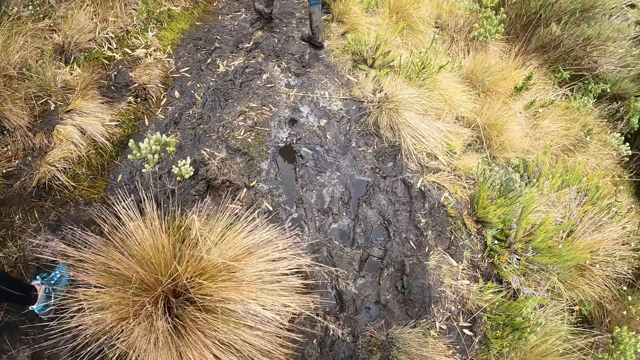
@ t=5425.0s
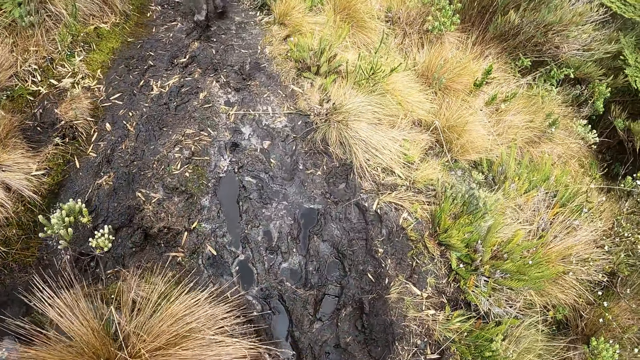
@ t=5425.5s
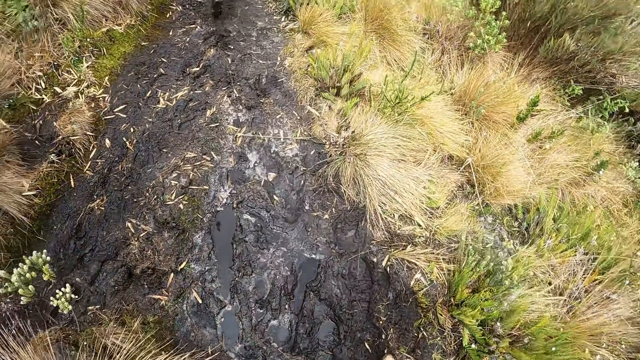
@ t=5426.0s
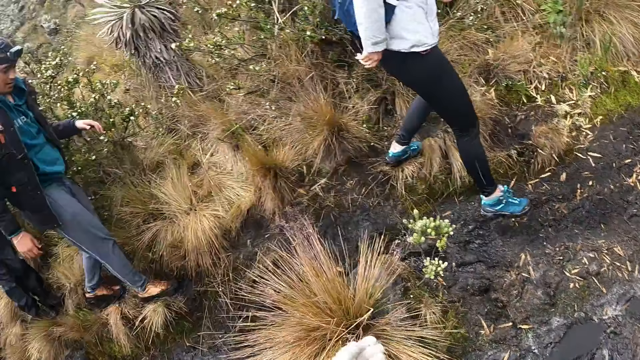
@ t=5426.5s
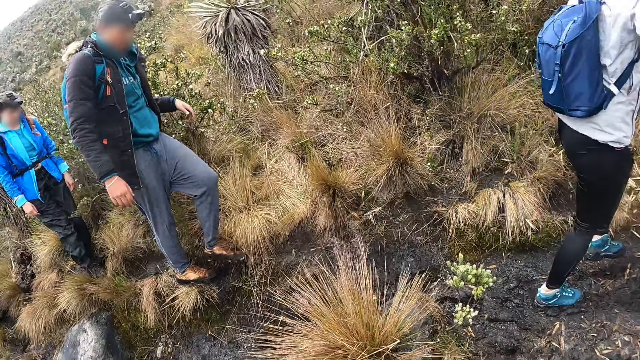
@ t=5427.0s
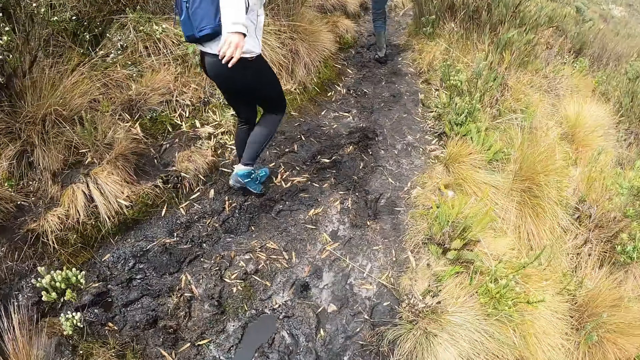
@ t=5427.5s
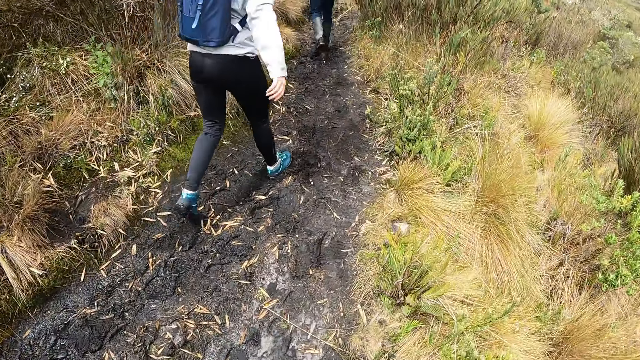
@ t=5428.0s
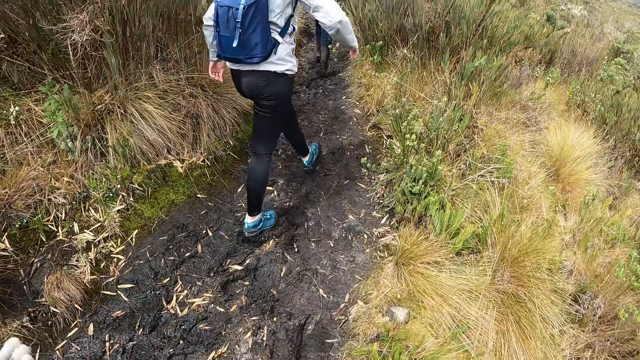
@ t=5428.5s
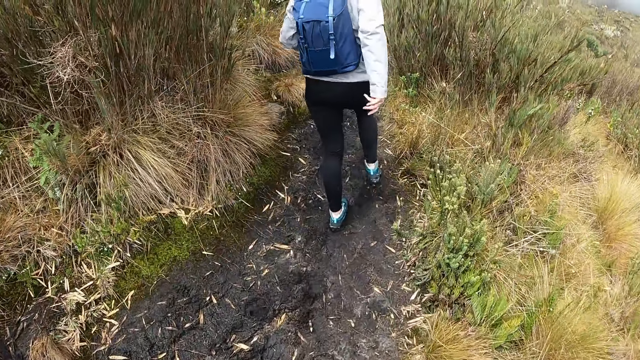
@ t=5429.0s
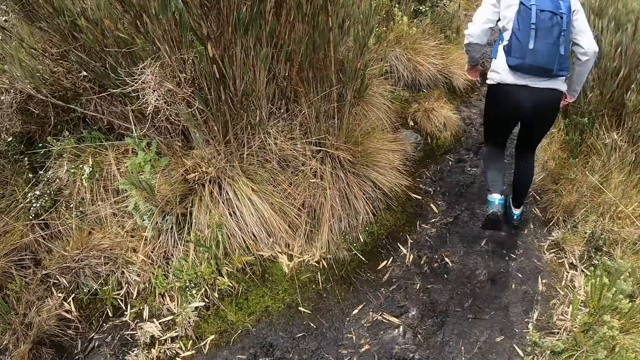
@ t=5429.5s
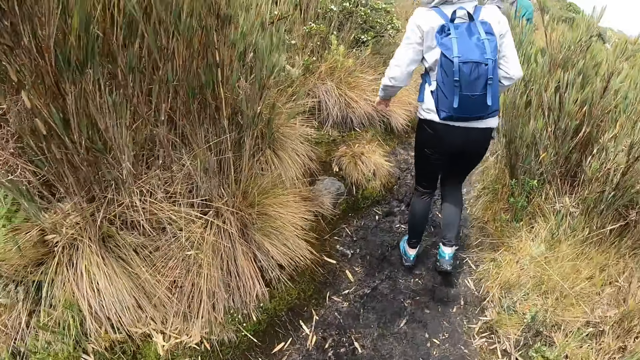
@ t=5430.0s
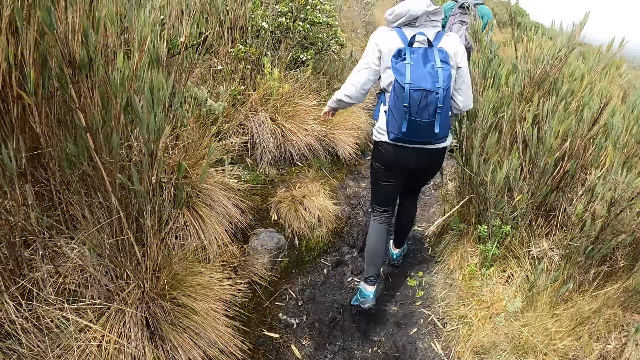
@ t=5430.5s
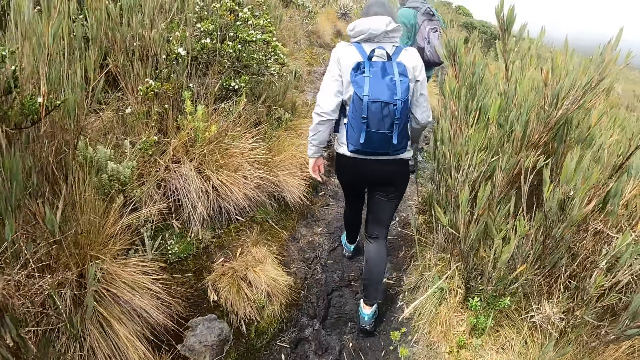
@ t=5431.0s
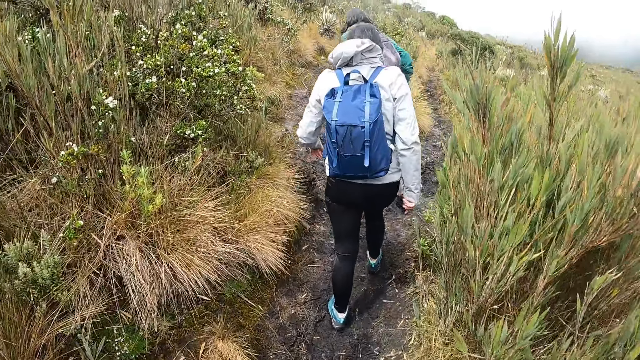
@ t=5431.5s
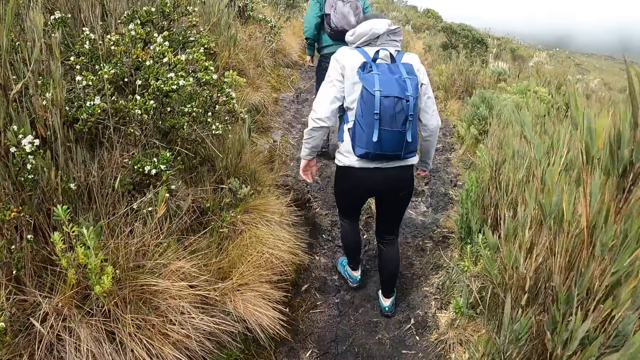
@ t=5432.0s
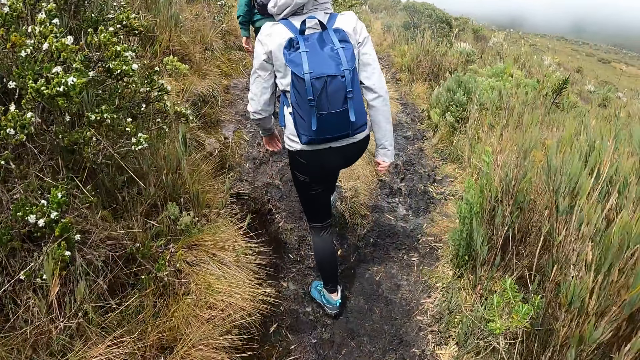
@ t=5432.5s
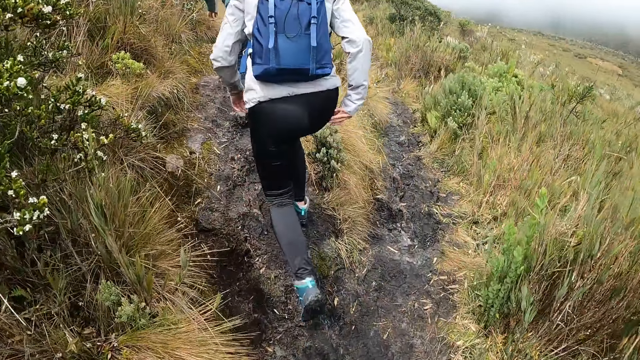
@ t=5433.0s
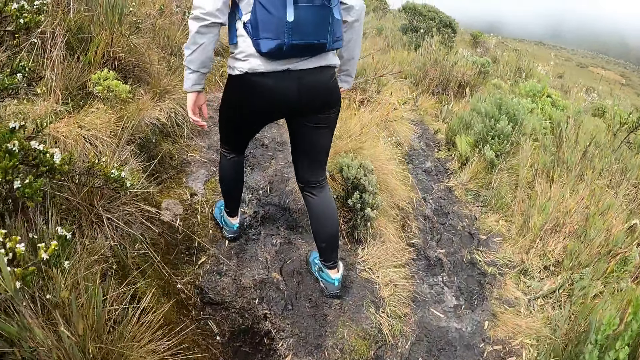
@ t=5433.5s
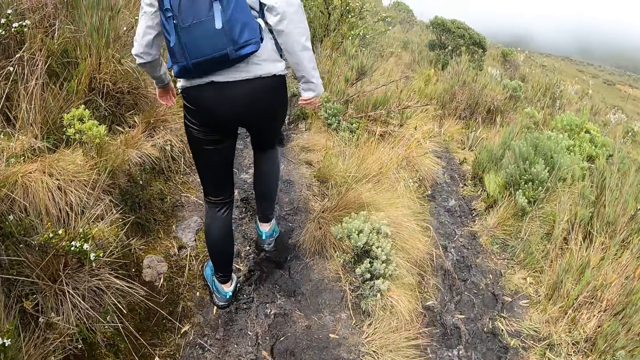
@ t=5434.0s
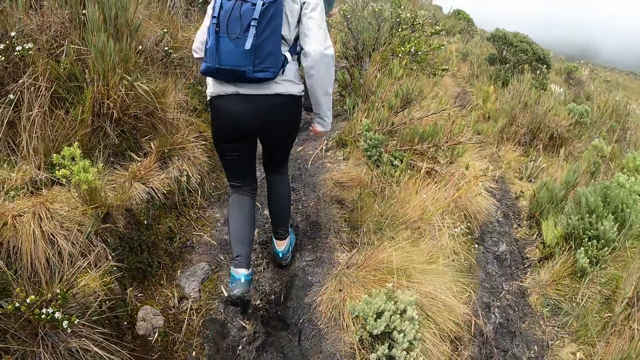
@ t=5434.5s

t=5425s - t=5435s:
The camera wearer walks up a hill with a group of people. They look around, walk around, look around and walk around.

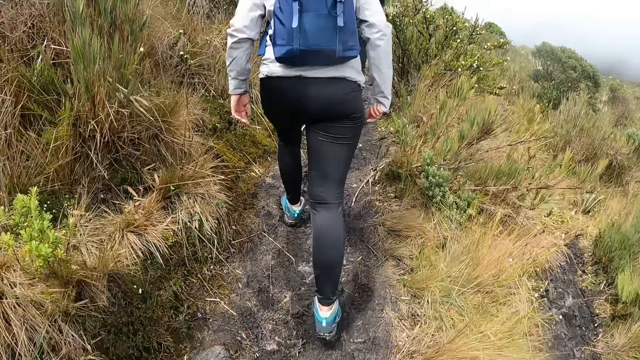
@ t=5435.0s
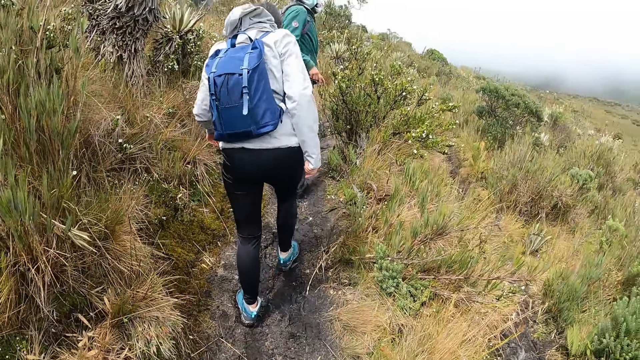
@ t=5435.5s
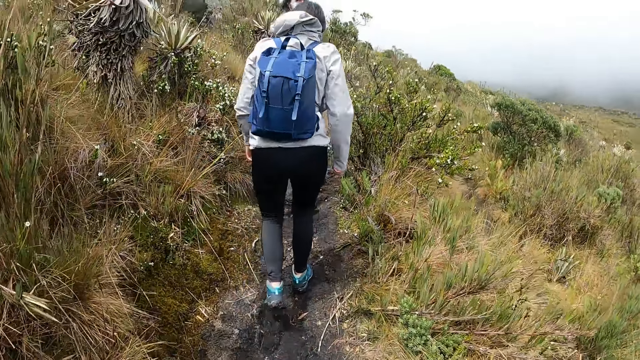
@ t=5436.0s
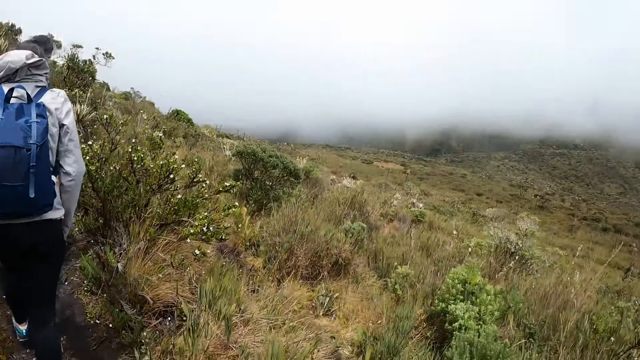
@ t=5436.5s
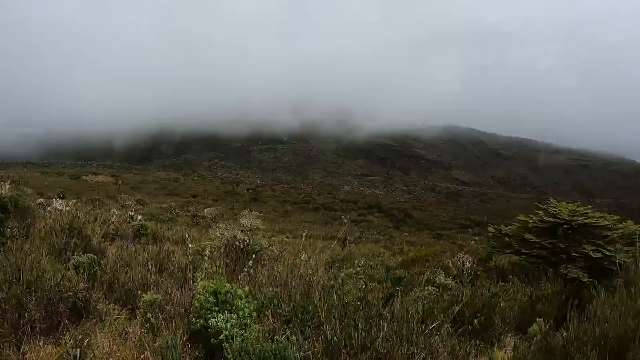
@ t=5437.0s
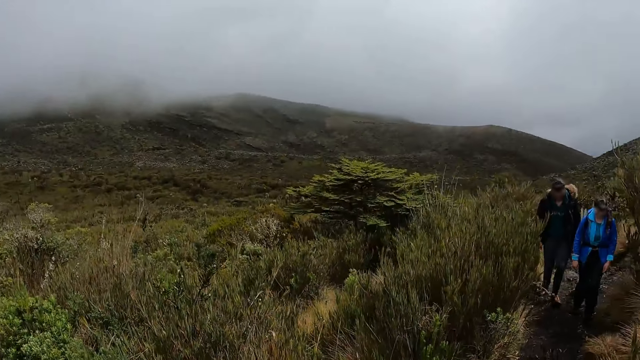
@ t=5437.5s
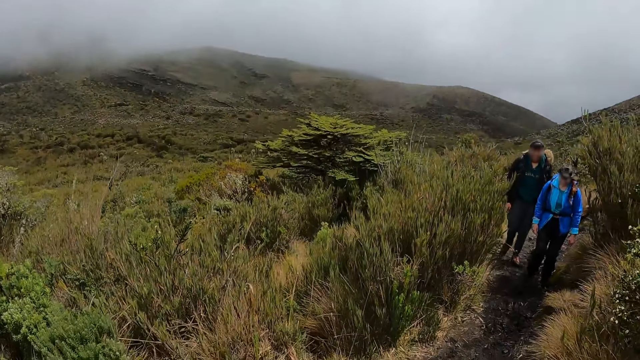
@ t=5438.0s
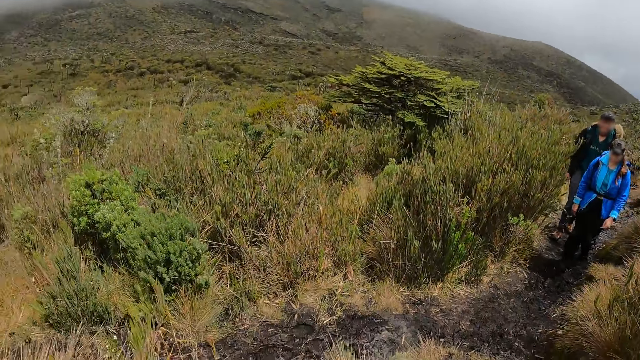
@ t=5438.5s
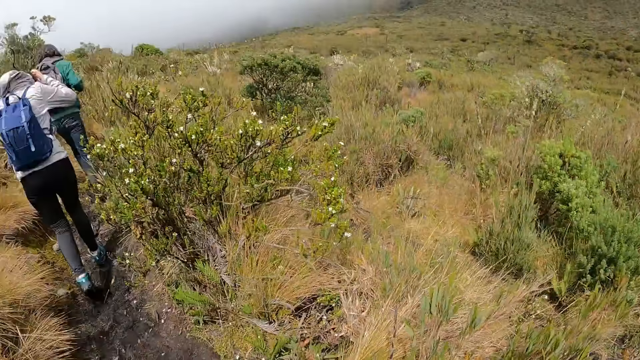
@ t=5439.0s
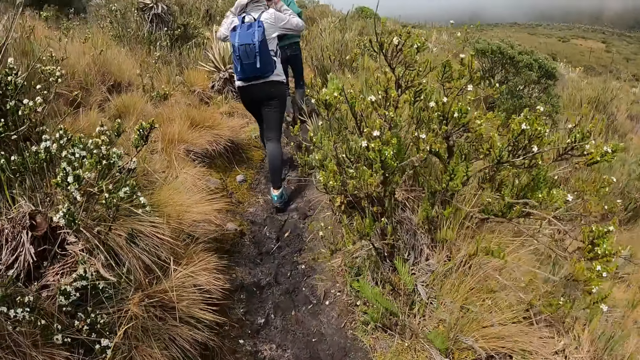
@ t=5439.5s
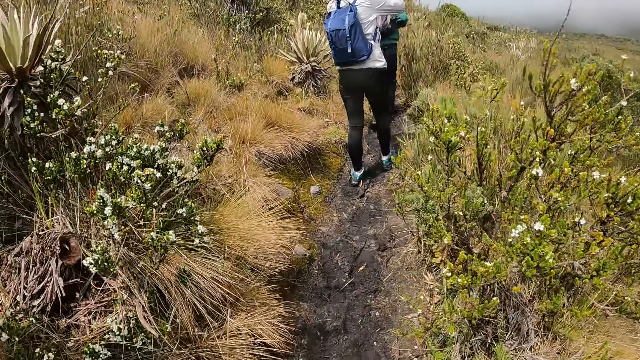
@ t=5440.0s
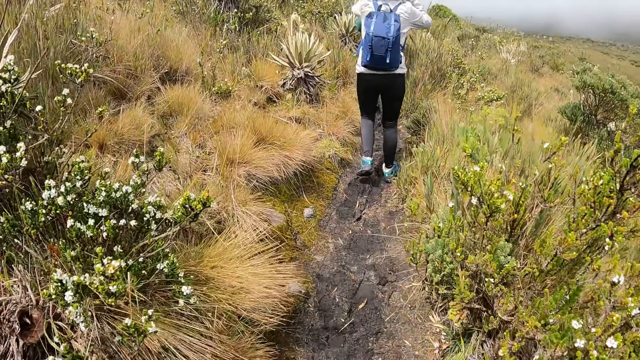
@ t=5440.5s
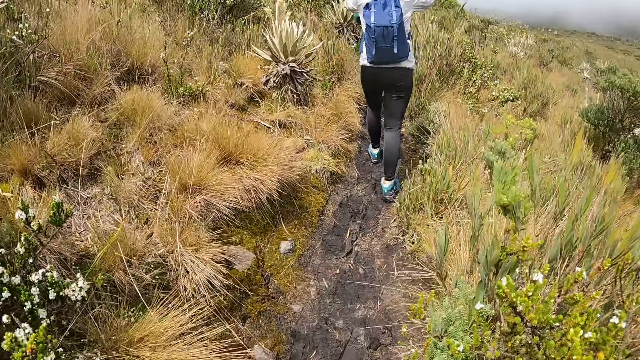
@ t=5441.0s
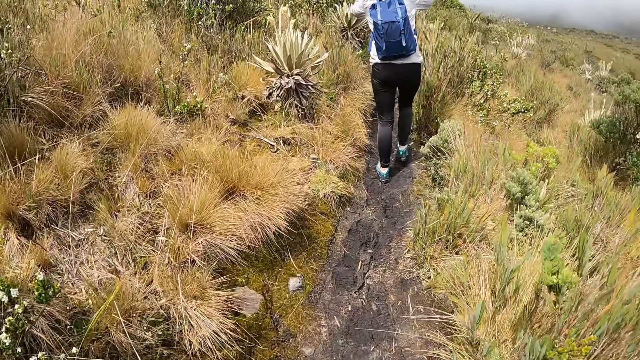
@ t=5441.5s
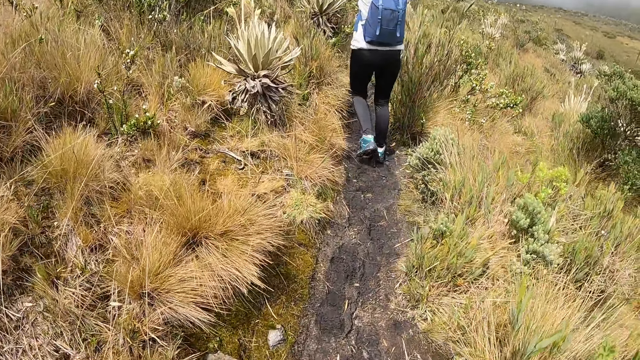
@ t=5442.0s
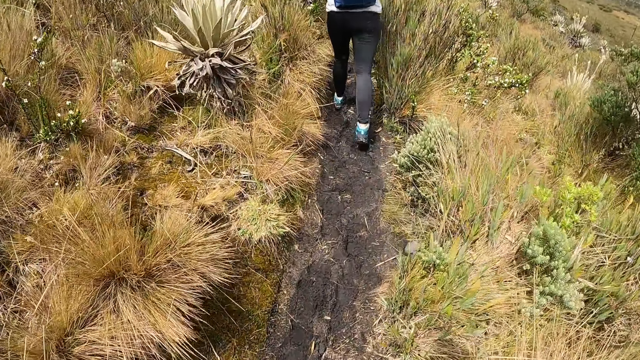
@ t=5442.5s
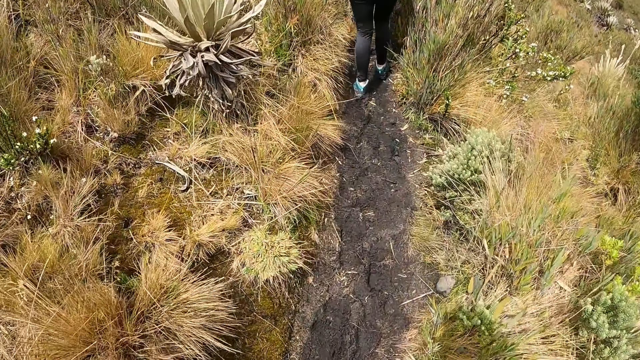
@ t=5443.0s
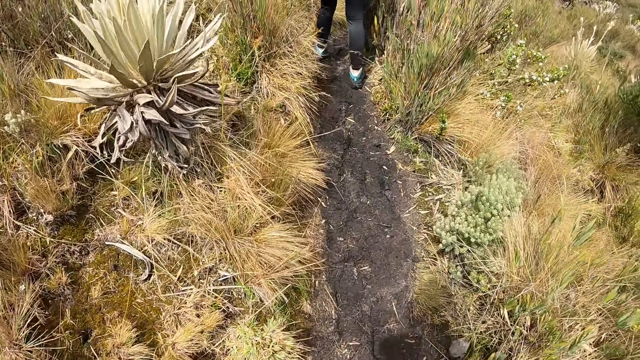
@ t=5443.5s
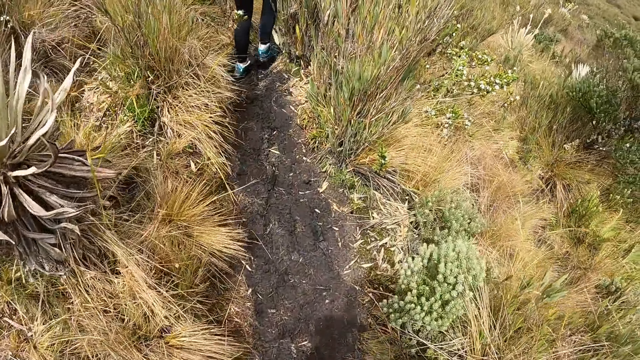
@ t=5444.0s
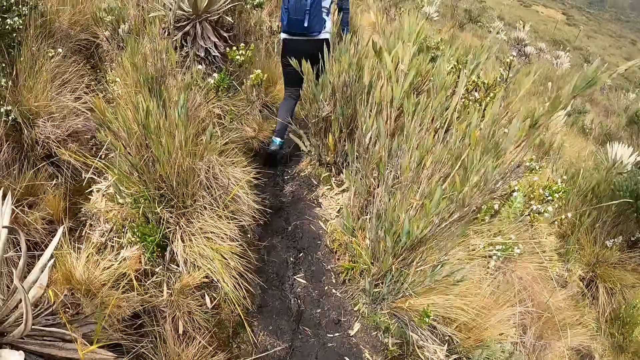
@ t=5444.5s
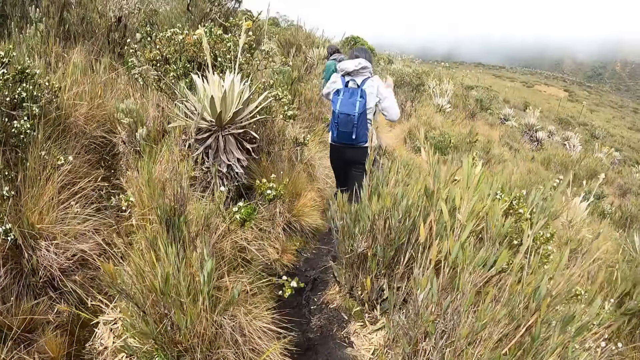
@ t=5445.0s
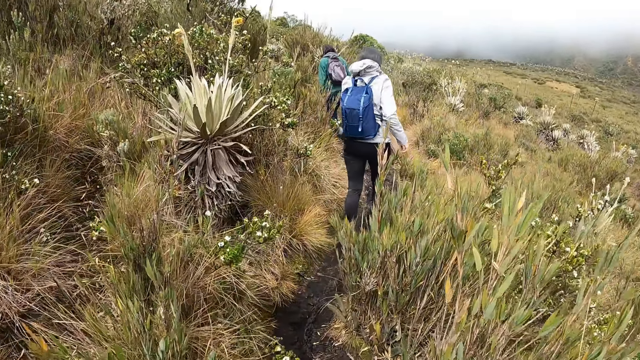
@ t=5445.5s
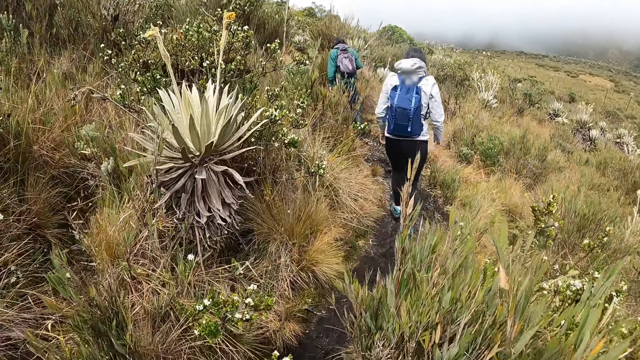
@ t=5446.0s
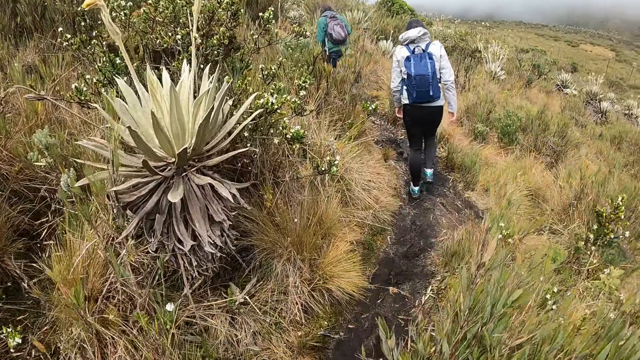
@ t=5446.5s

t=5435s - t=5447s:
The camera wearer looks around and walks around.
